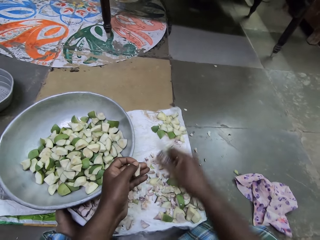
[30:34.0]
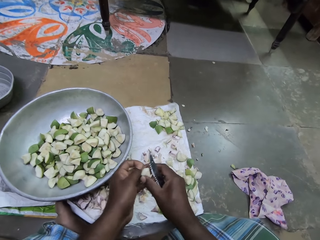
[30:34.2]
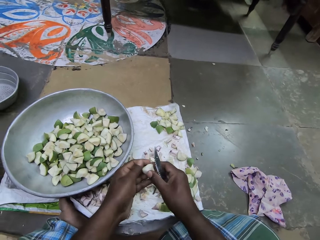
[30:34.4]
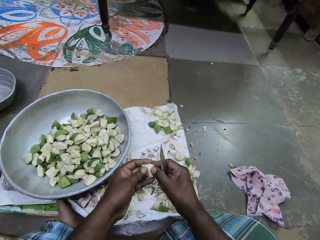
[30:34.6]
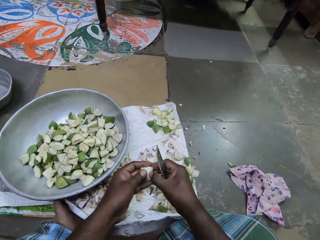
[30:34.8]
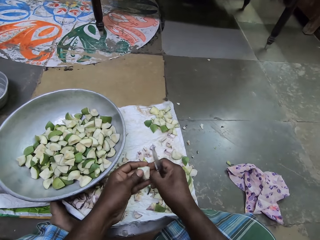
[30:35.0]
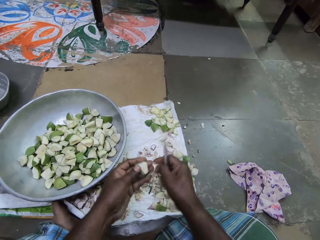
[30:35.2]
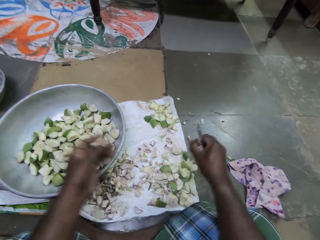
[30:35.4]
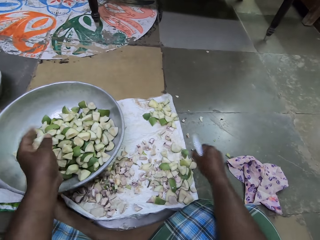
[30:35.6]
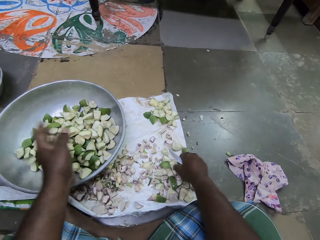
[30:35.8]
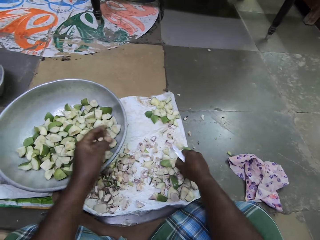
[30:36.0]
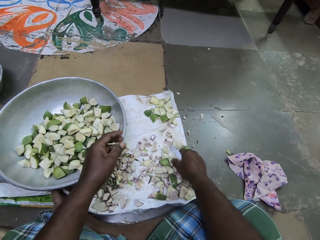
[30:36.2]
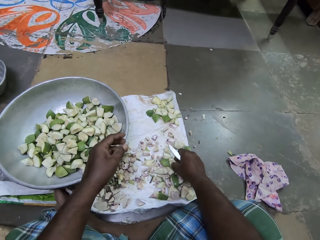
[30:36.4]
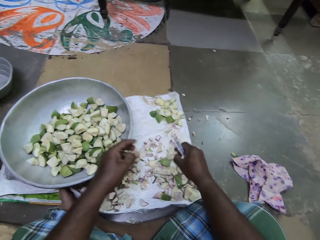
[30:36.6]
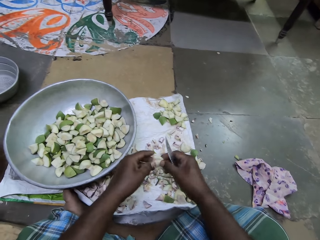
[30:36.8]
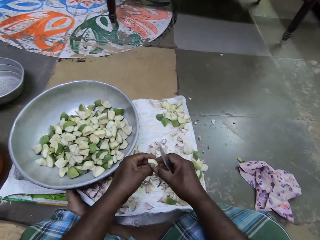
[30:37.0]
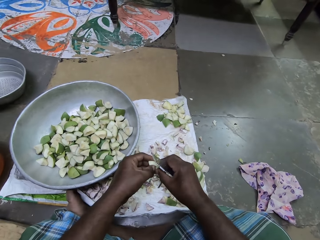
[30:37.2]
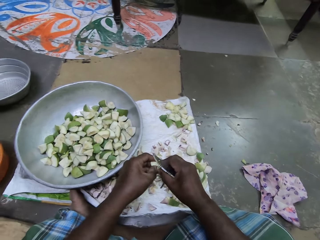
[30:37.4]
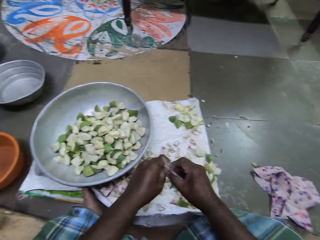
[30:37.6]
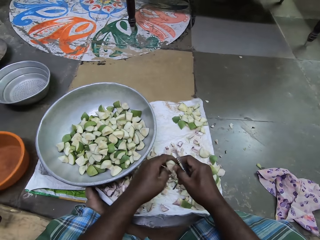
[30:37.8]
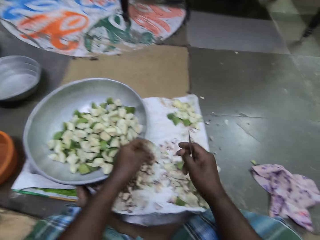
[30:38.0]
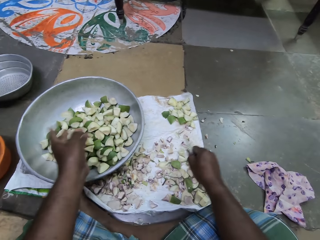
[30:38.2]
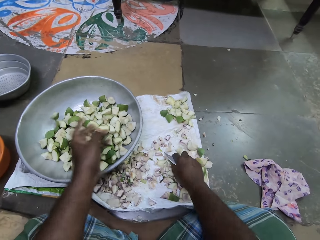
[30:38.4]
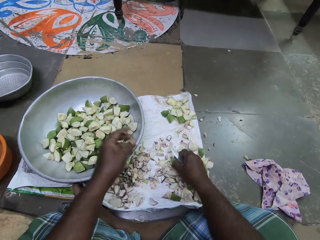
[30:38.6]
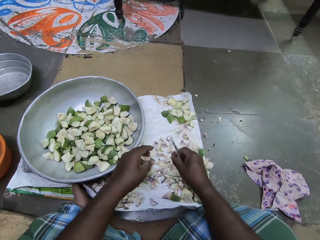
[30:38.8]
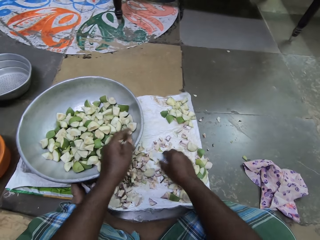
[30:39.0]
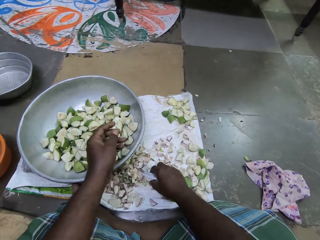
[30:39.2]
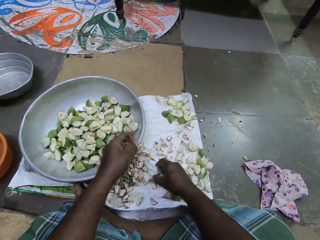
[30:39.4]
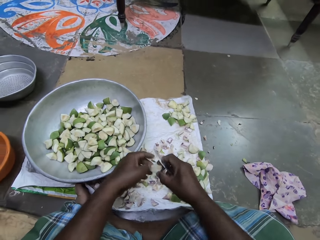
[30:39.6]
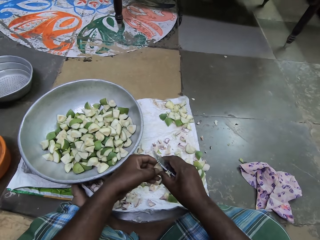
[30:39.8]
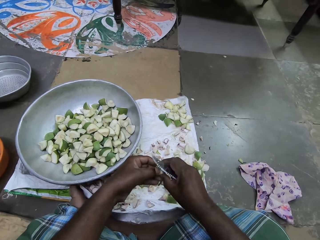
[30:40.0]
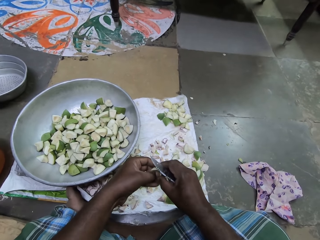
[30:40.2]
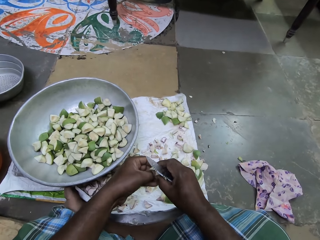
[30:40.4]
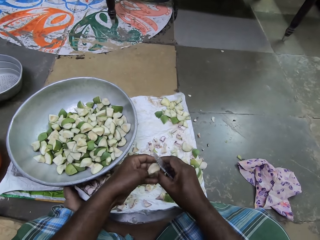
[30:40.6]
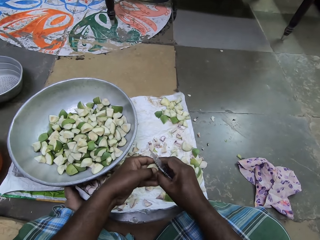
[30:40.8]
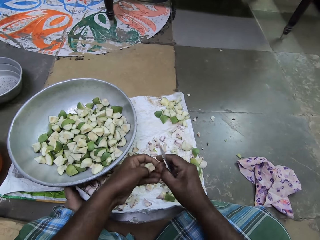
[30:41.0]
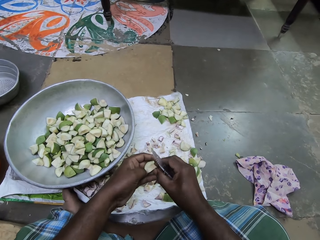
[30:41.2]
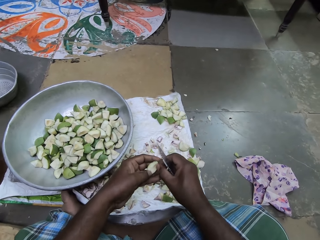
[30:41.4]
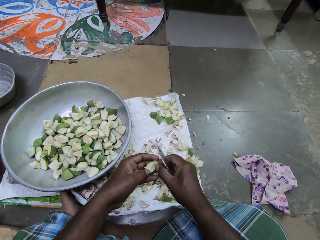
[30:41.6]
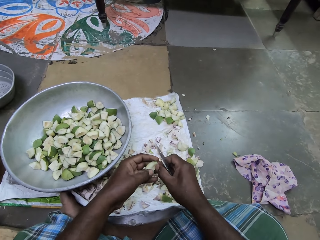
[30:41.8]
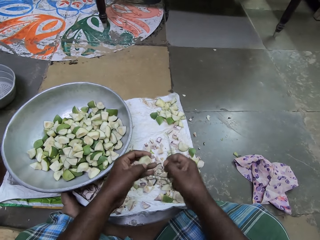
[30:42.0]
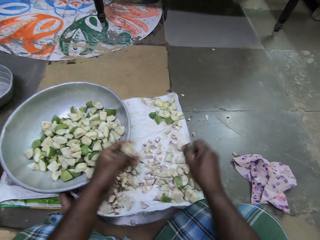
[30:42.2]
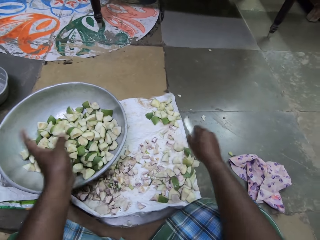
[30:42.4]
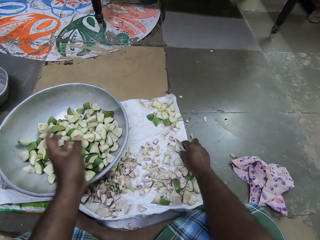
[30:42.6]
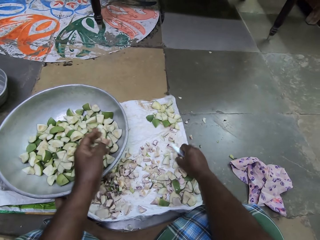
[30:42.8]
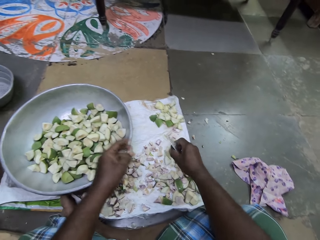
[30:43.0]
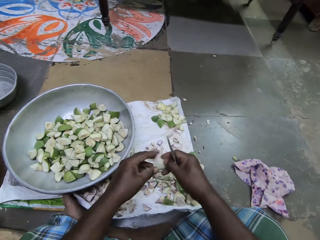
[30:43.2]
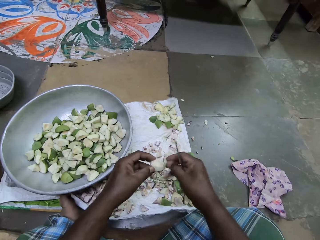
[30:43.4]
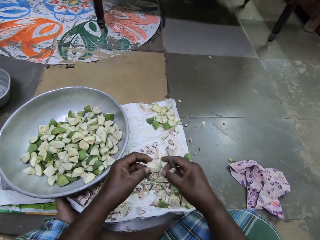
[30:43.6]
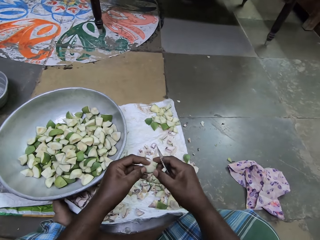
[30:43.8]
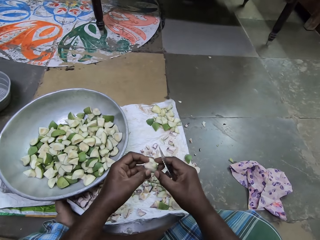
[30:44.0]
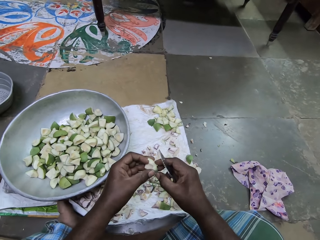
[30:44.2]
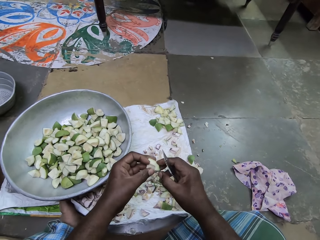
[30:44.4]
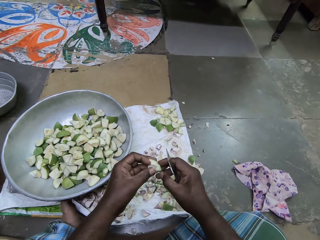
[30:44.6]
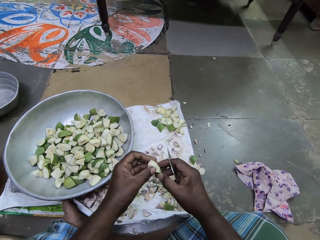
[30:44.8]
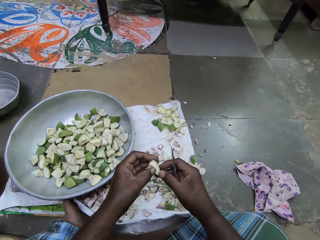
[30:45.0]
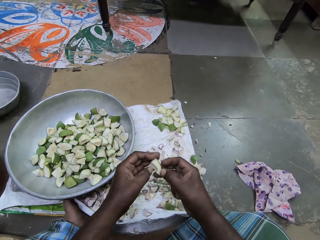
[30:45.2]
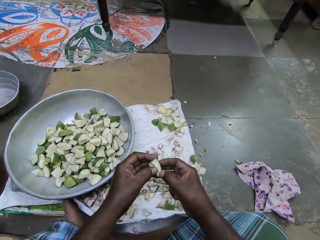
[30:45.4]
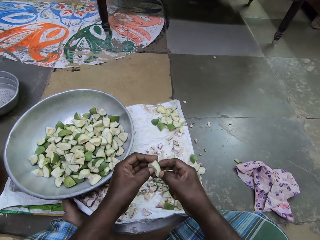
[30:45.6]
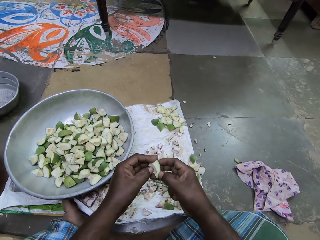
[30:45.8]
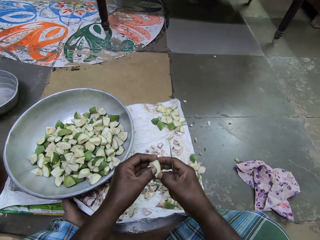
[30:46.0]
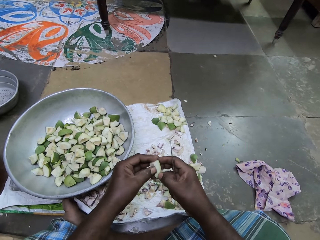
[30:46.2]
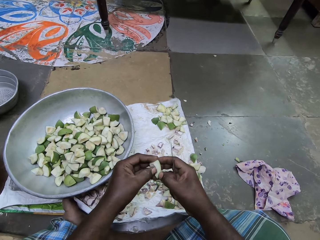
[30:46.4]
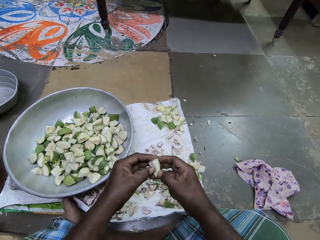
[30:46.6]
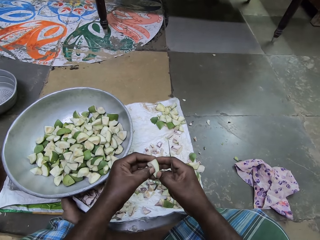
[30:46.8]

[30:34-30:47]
The camera wearer drops a diced apple on the sack on the floor with the knife in her right hand. She peels the diced apple in her left hand with her right hand. She drops the diced apple in the pot on the sack on the floor with her left hand. She picks a diced apple on the sack on the floor with her right hand. She peels the diced apple in her right hand with her left hand. She drops the diced apple in the pot on the sack on the floor with her left hand. She touches a diced apple on the sack on the floor with her right hand. She picks the diced apple on the sack on the floor with her right hand. She peels the diced apple in her right hand with her left hand. She drops the diced apple in the pot on the sack on the floor with her left hand. She picks a diced apple on the sack on the floor with her right hand. She passes the diced apple to her left hand. She peels the diced apple in her right hand with her left hand.

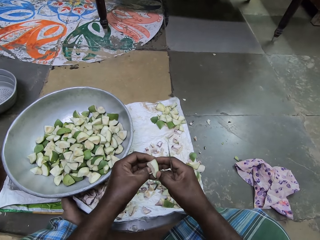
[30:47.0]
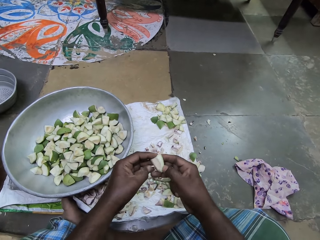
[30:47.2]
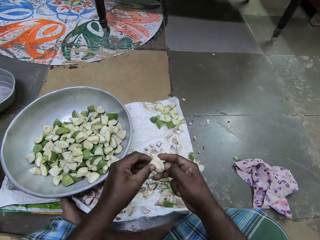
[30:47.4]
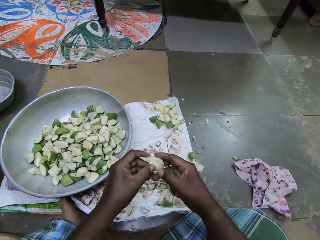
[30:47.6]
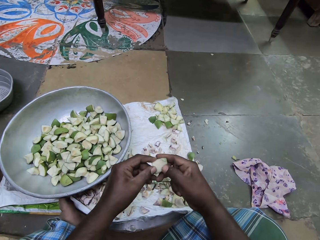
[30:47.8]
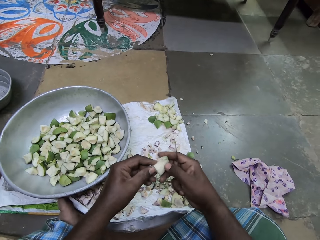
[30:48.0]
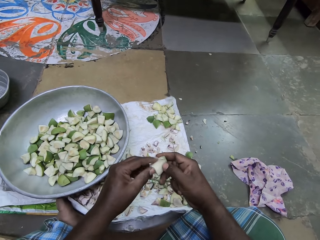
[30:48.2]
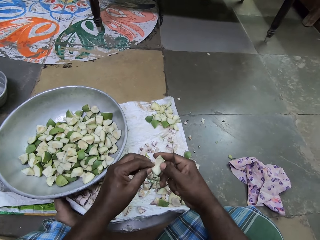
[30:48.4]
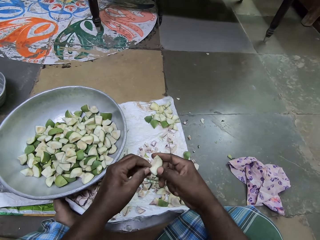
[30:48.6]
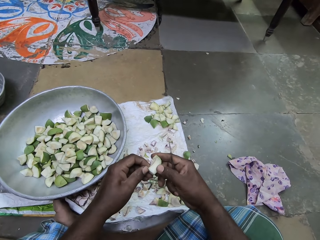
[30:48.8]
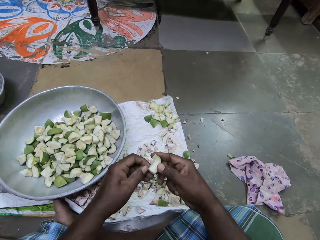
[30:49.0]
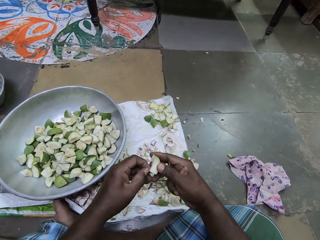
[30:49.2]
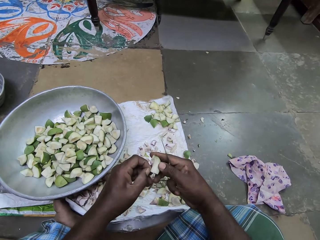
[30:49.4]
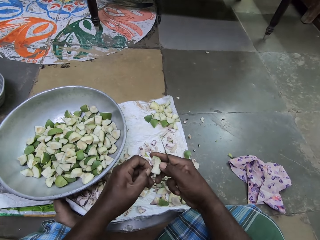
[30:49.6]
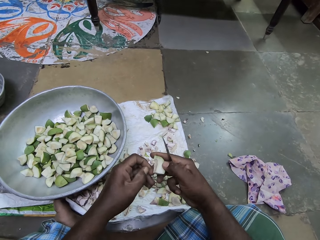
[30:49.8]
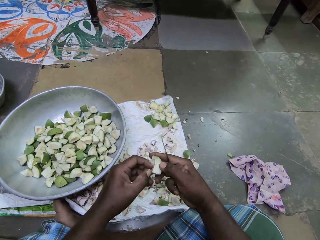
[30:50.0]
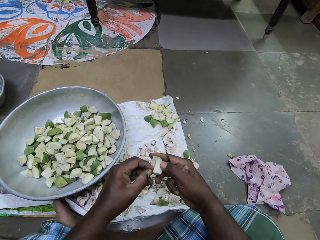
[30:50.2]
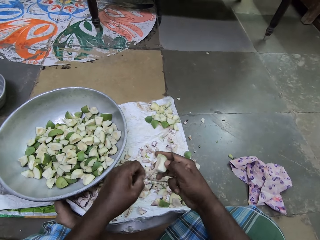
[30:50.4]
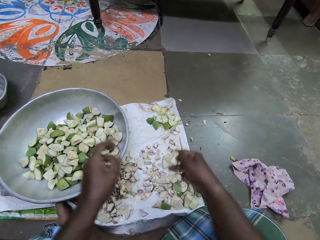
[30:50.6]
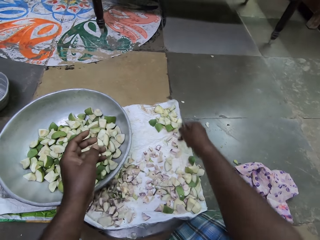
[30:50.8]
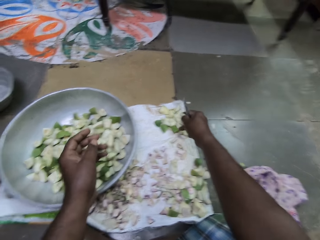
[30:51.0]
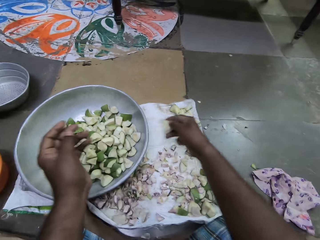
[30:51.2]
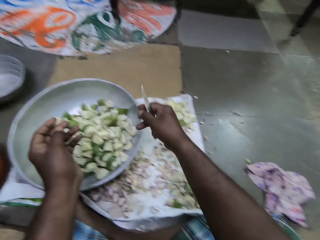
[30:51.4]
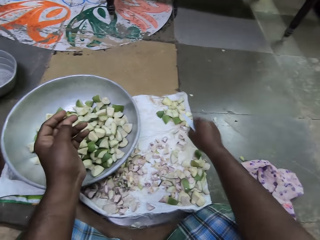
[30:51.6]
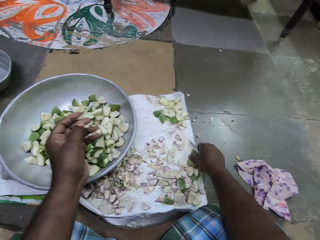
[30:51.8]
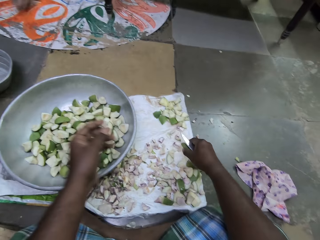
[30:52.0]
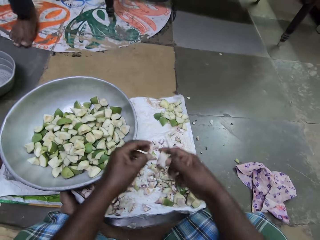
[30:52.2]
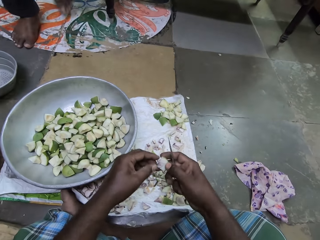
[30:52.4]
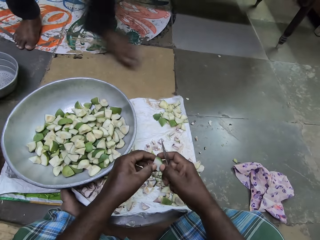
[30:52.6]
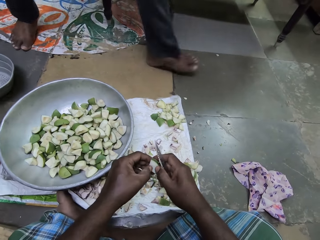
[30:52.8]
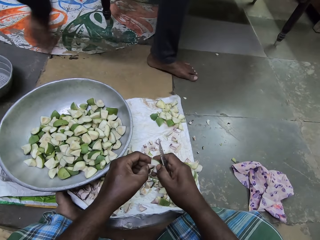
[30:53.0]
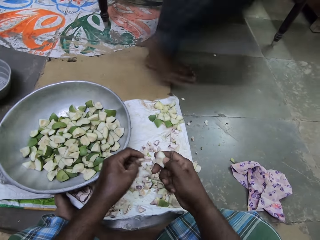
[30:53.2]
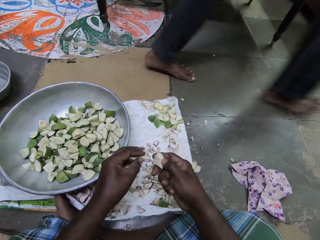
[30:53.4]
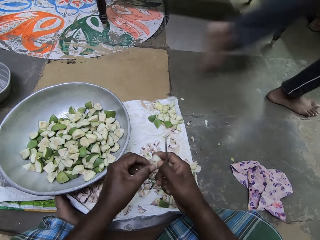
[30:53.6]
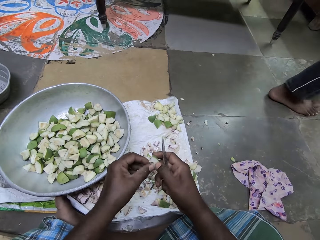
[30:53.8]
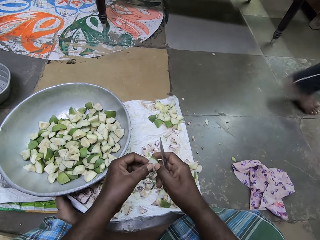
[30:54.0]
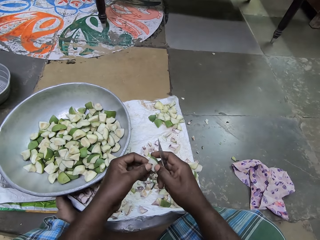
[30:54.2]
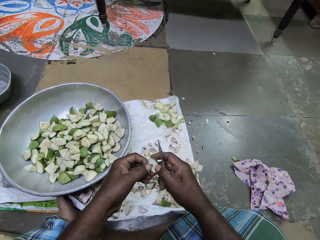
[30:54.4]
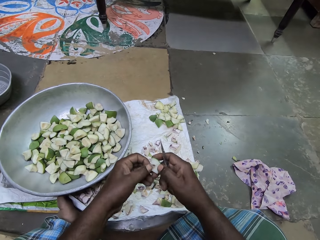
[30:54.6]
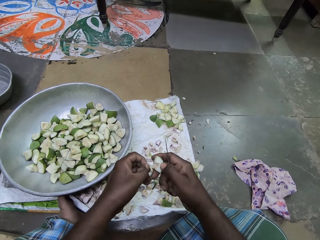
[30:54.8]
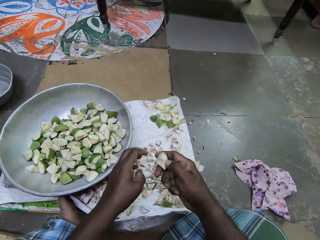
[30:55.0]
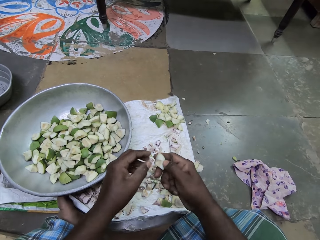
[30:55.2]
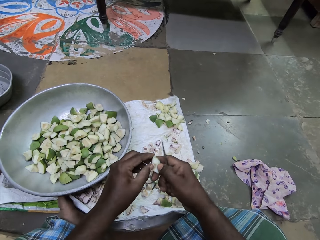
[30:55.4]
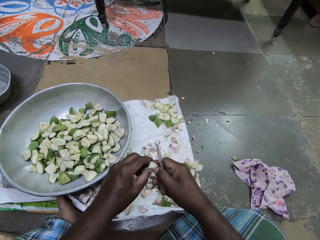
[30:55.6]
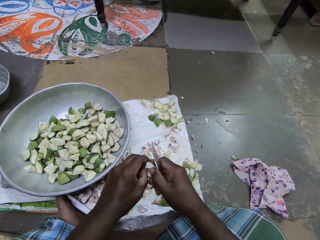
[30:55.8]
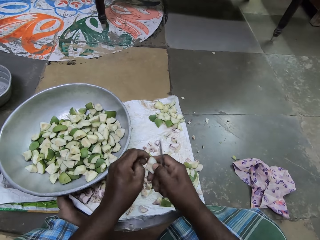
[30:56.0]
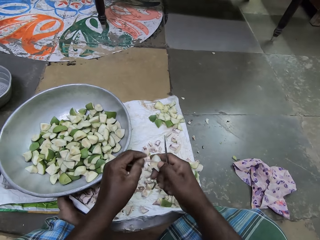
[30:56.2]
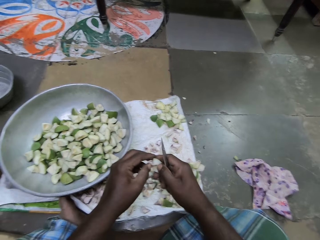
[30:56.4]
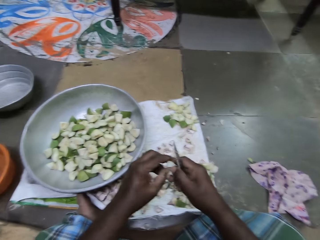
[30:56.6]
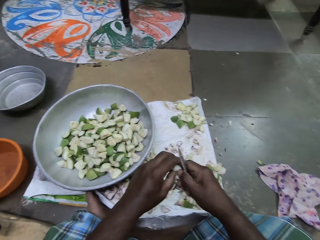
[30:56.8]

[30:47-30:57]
The camera wearer peels with hands. She drops the diced apple in the pot on the sack on the floor with her right hand. She picks up a diced apple on the sack on the floor with her right hand. She peels the diced apple in her right hand with her left hand.
